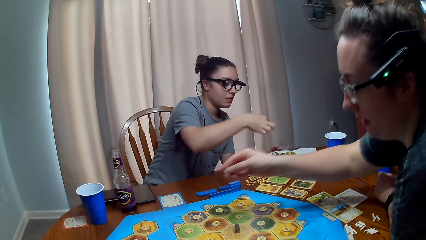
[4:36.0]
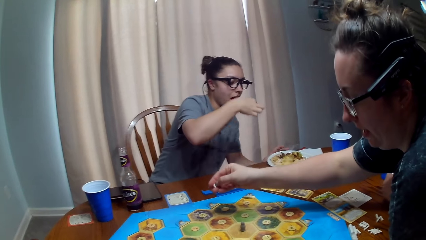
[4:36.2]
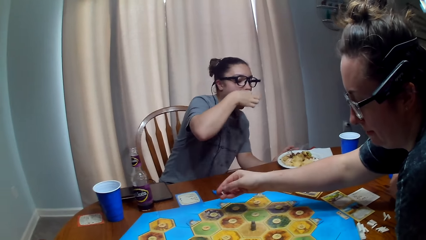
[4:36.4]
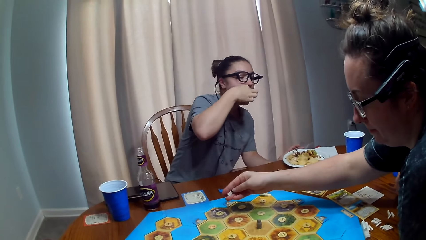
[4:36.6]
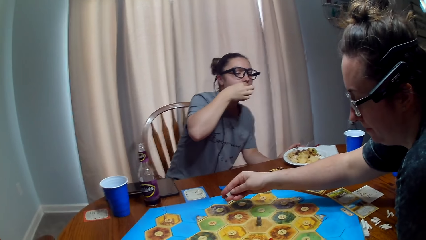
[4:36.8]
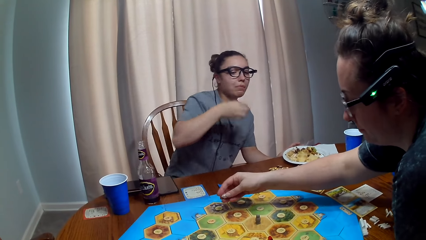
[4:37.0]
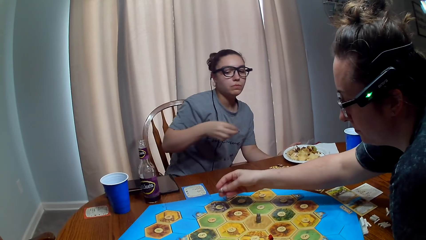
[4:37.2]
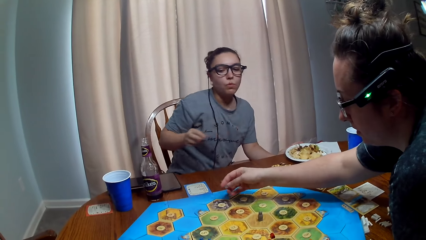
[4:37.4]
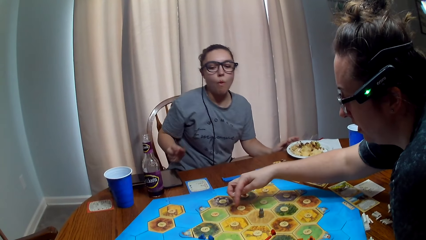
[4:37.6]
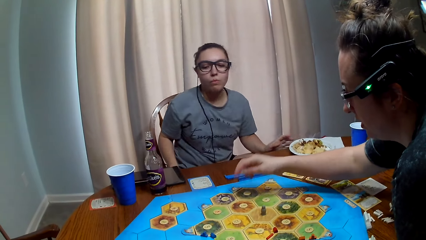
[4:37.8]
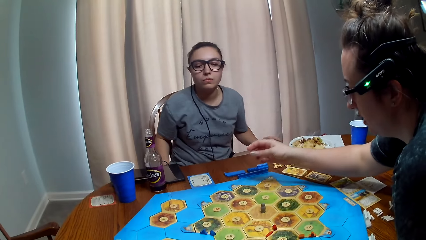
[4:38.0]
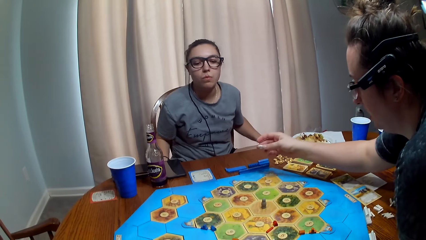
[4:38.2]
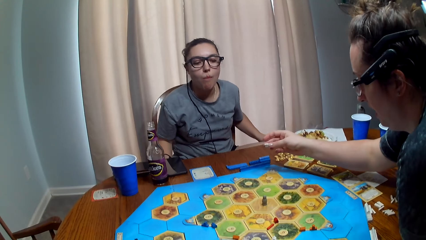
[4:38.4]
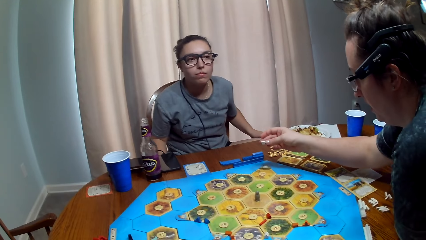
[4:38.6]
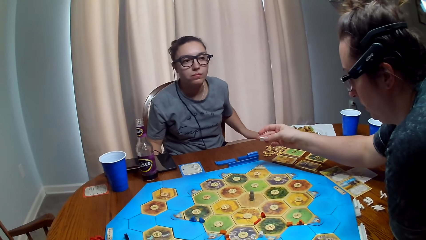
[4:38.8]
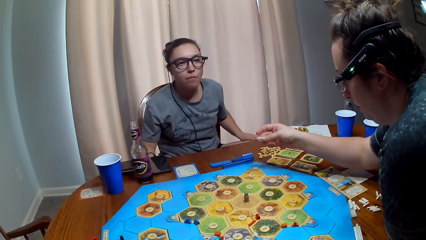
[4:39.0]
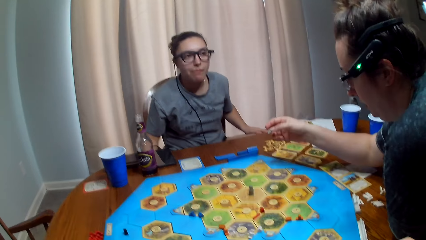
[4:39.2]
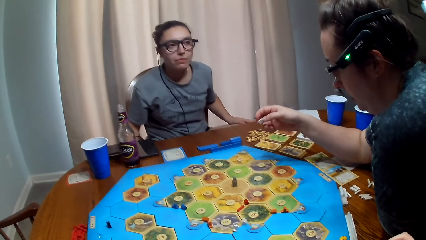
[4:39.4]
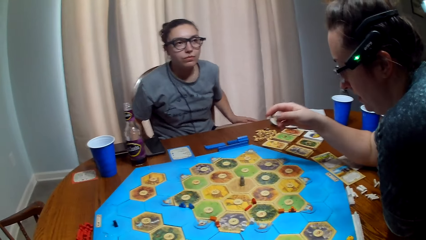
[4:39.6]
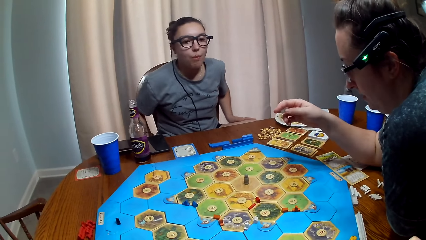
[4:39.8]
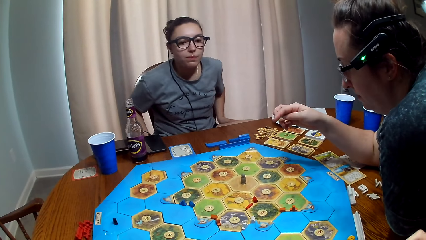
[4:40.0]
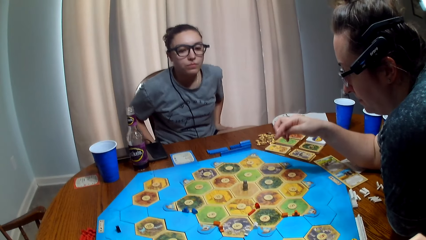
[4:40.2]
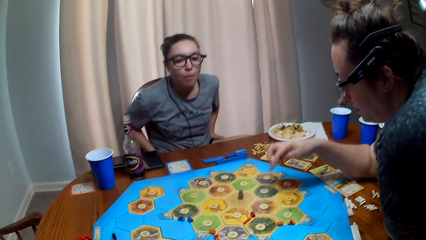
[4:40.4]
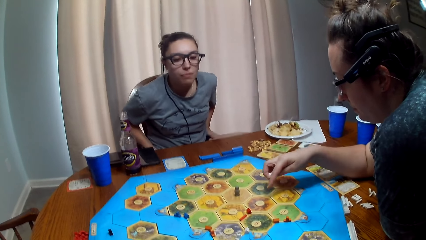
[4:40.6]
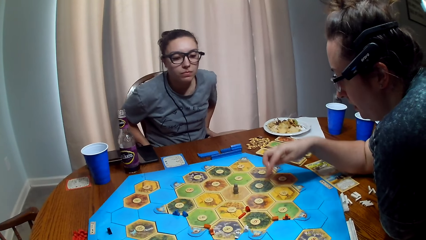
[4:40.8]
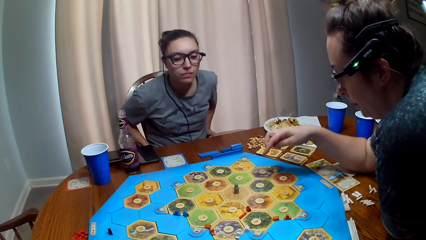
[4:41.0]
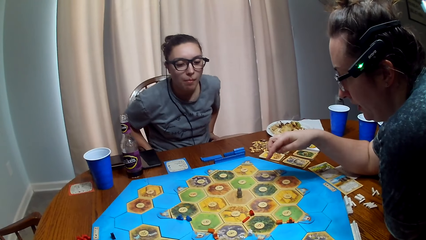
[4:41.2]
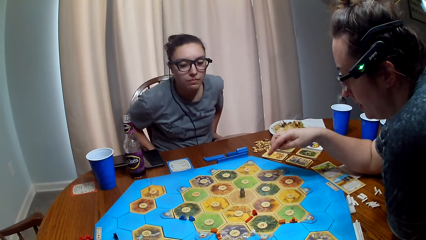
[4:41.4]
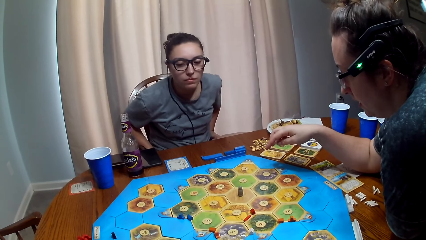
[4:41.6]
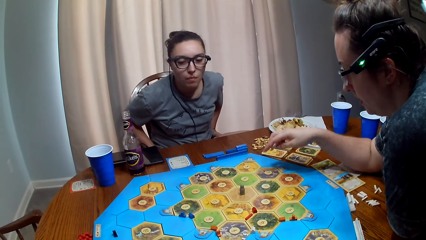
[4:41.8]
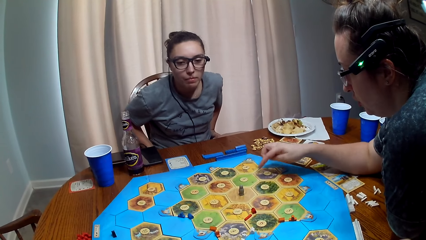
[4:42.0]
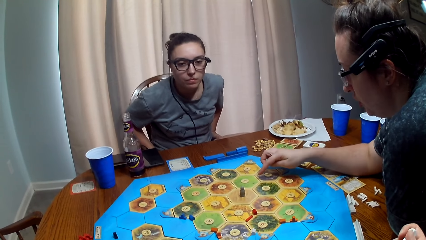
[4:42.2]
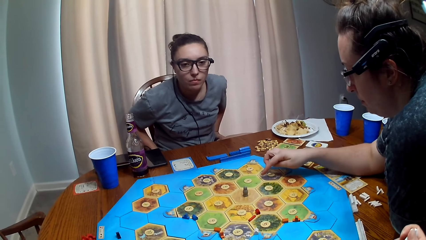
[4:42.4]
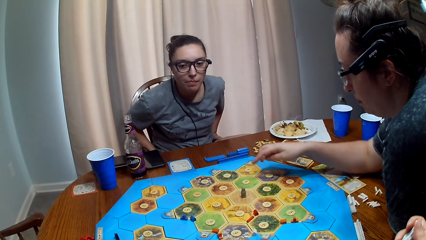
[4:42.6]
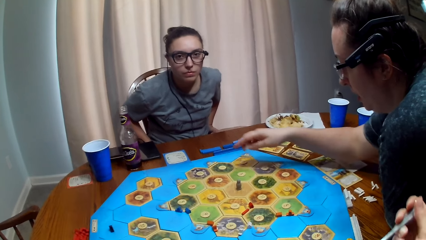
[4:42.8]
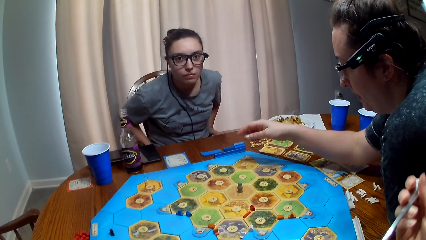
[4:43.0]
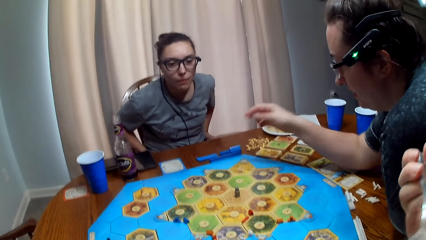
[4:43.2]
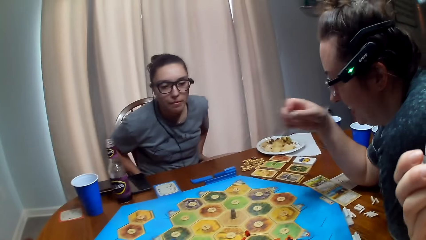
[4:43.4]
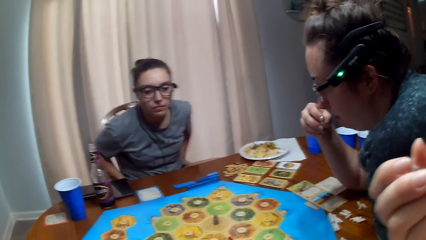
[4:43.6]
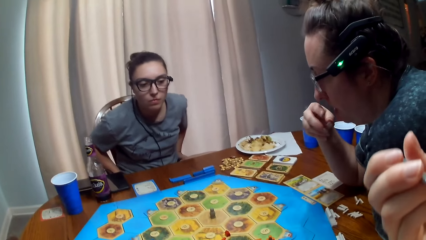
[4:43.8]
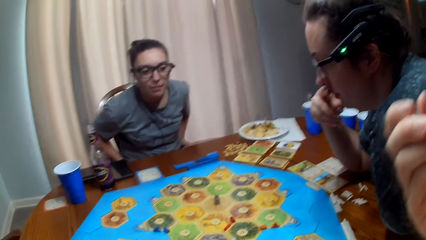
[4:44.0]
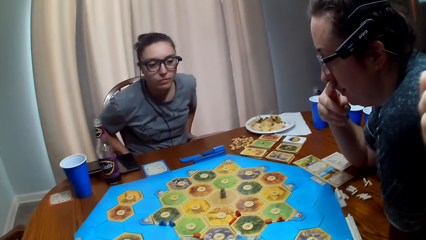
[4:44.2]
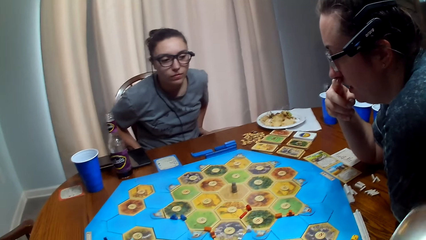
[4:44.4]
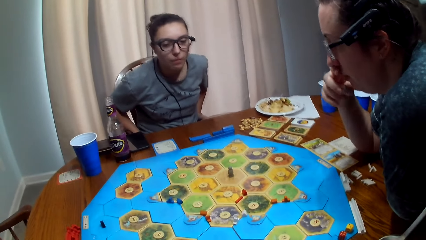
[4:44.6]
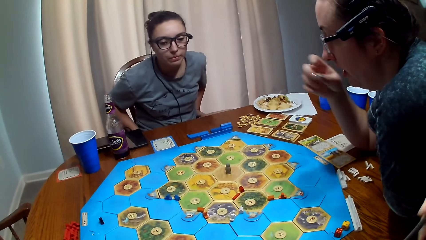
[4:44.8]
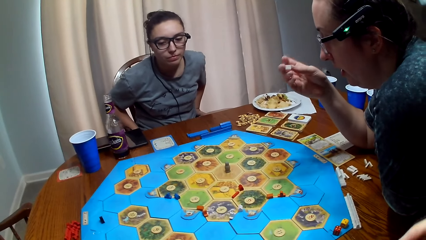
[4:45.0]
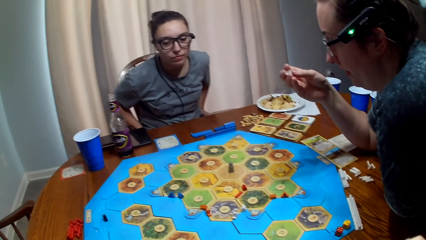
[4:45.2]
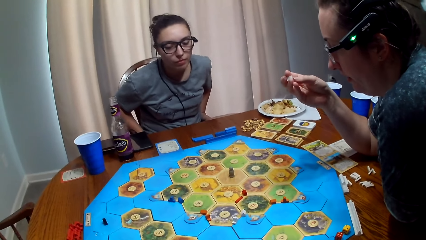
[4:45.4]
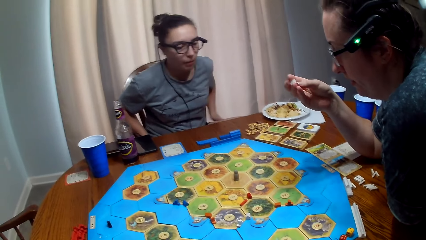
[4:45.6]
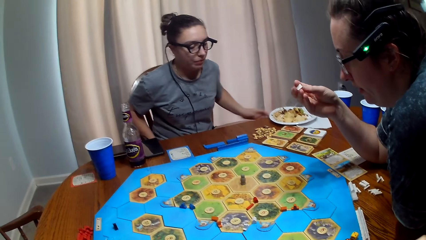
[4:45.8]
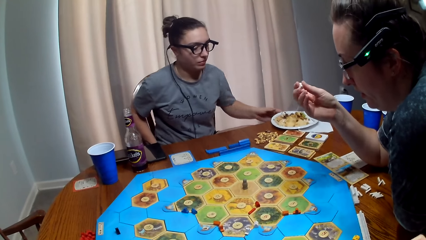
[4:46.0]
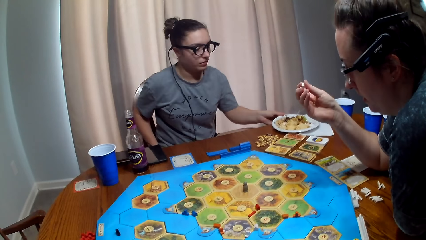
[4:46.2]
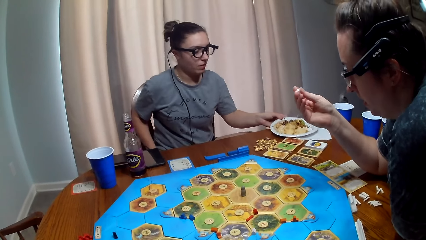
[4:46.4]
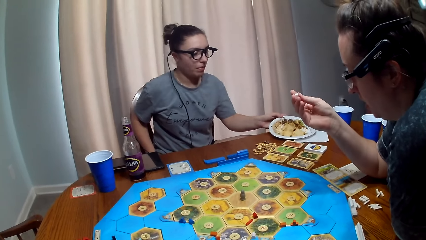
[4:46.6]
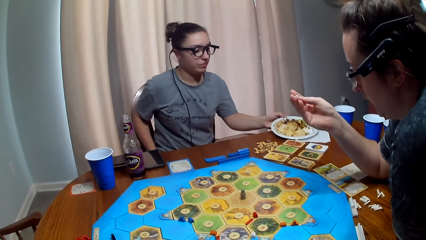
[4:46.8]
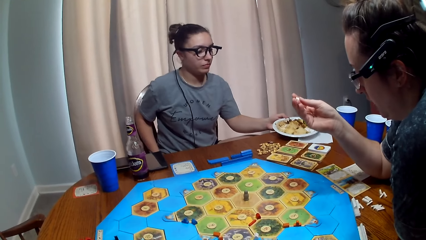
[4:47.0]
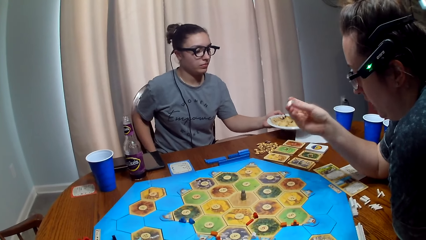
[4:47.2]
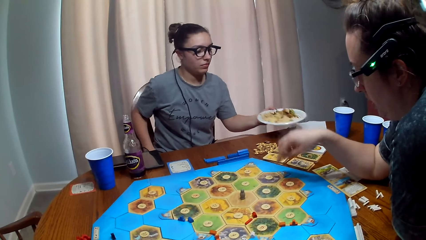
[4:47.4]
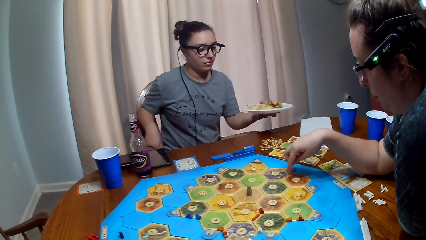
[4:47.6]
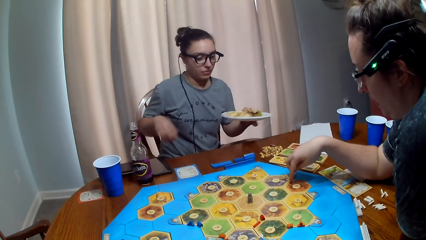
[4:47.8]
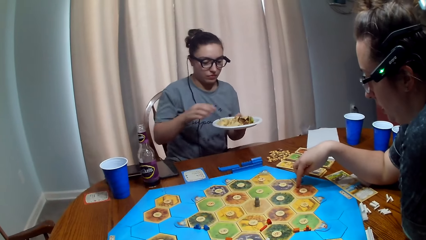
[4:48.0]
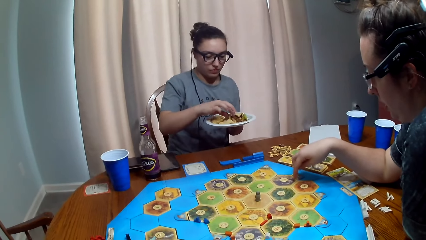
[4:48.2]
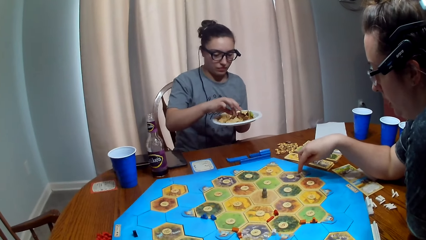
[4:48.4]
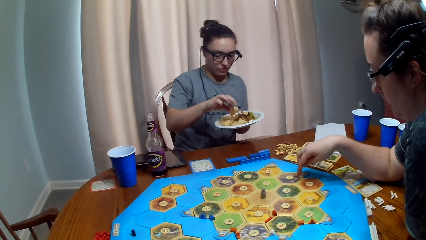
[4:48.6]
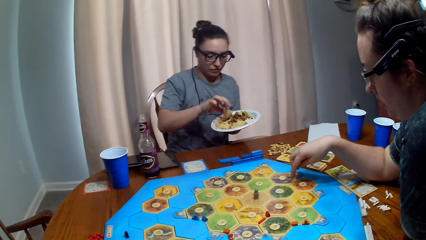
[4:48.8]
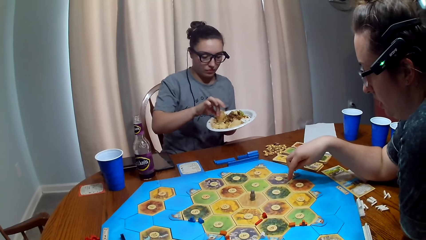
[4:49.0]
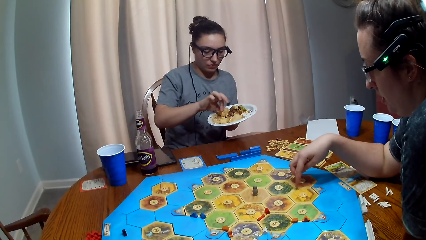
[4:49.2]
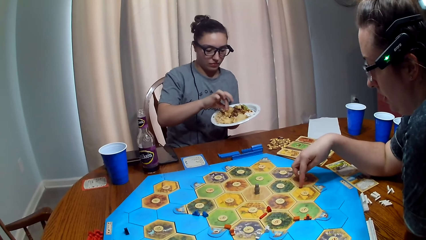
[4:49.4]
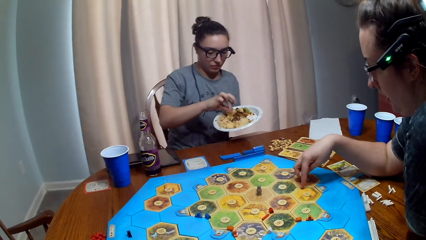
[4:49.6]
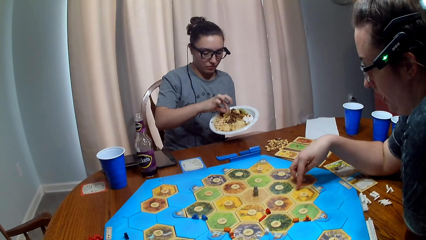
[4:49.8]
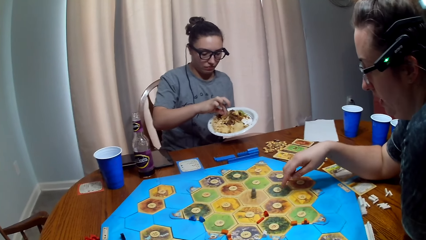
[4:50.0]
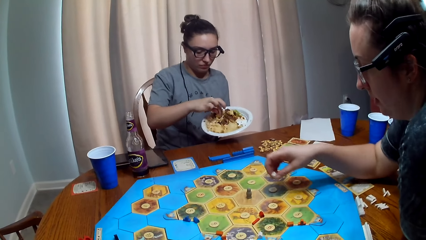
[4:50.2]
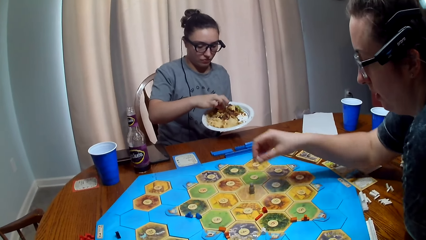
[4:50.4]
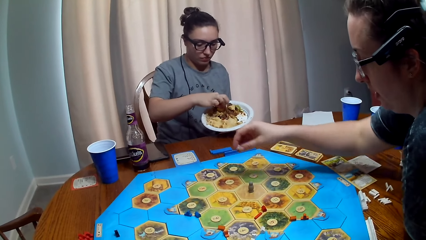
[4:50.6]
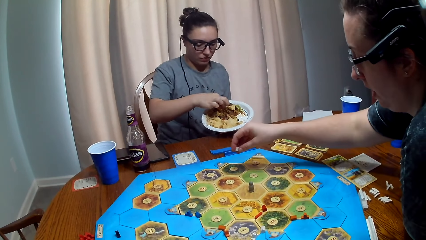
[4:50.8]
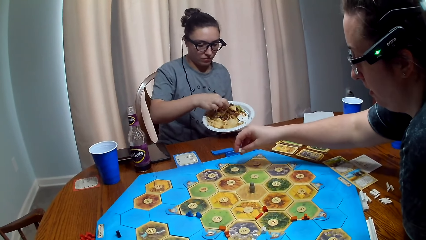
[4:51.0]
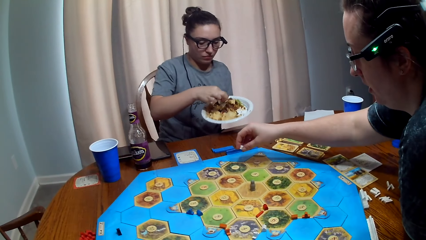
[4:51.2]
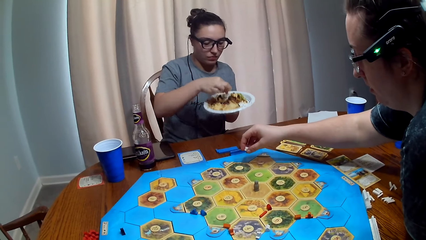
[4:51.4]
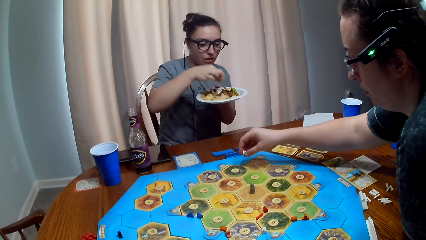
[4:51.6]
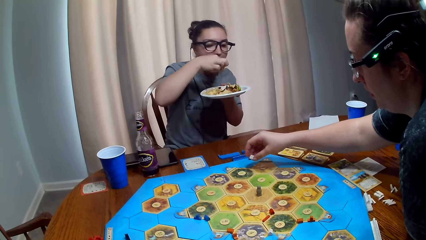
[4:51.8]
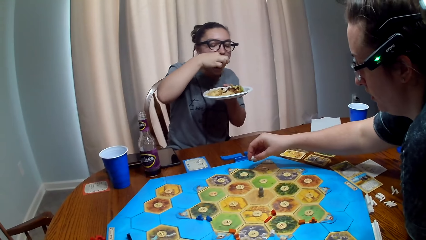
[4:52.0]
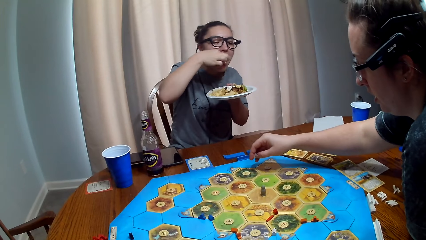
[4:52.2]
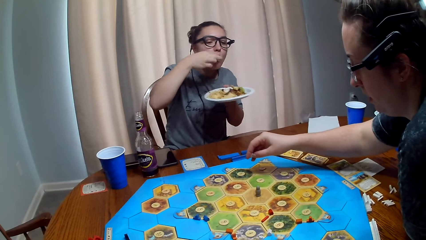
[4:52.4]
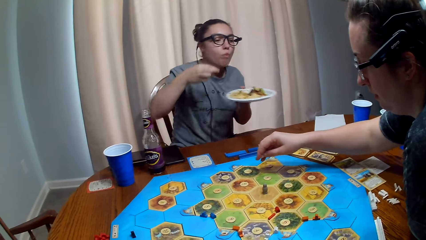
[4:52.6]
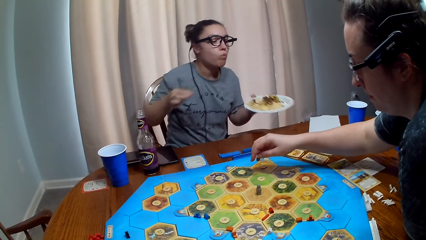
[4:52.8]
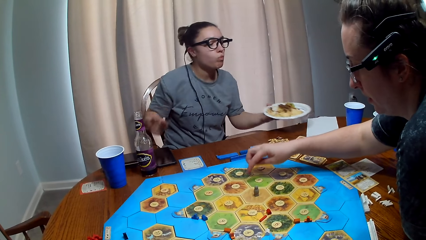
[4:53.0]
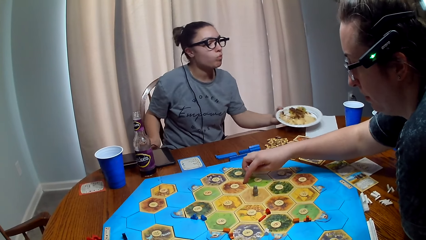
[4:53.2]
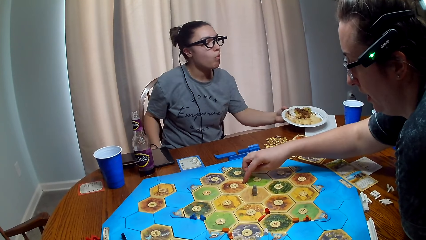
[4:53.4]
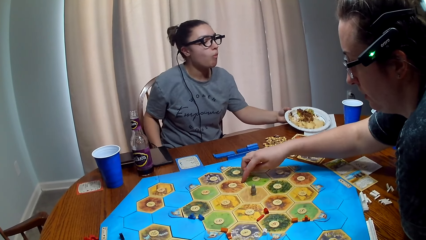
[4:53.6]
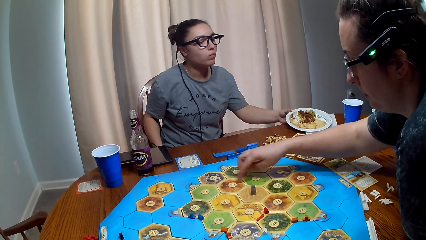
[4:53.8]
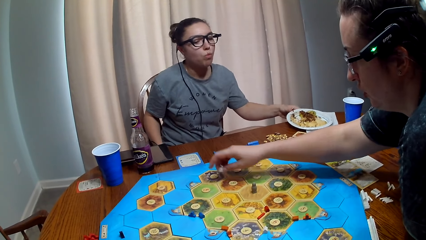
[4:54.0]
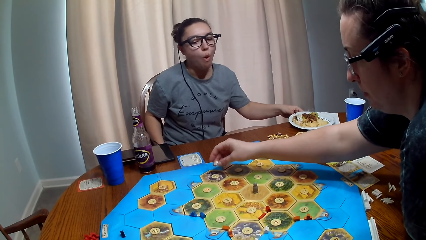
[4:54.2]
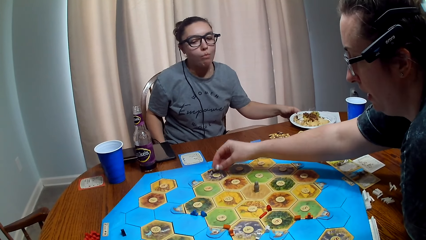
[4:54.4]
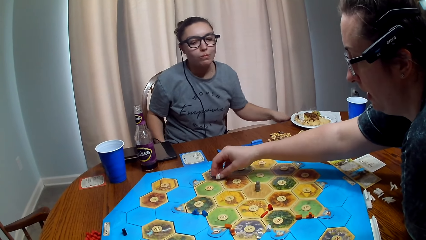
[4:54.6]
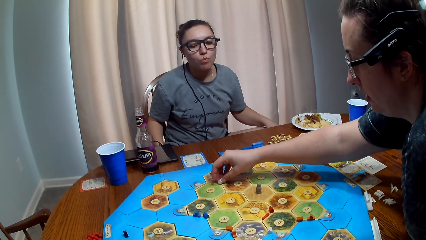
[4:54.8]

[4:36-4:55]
A person eats food. The camera wearer talks and eats food. Another person picks up her food from the table. The other person touches her food on the table with her hands. A third person eats. The other person takes a bite of her food. A fourth person talks. The other person puts the food down on the table.
